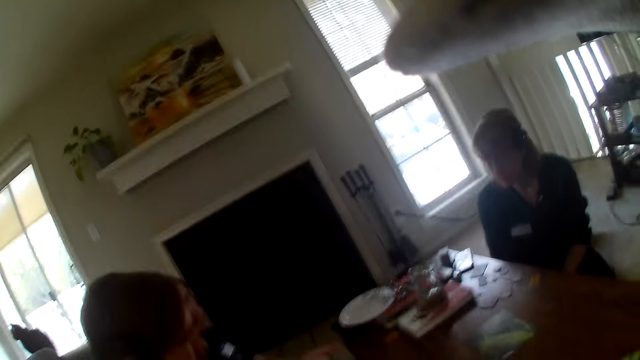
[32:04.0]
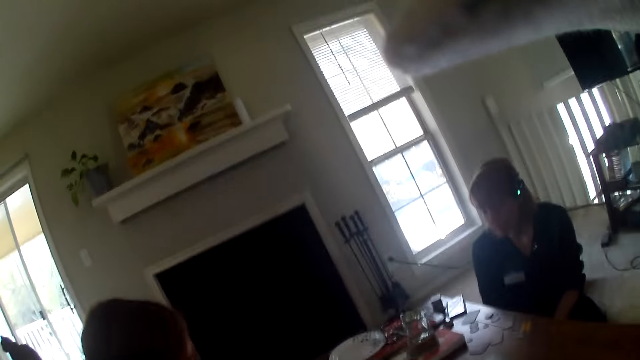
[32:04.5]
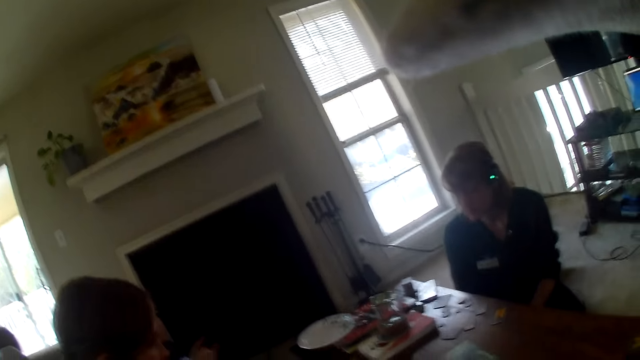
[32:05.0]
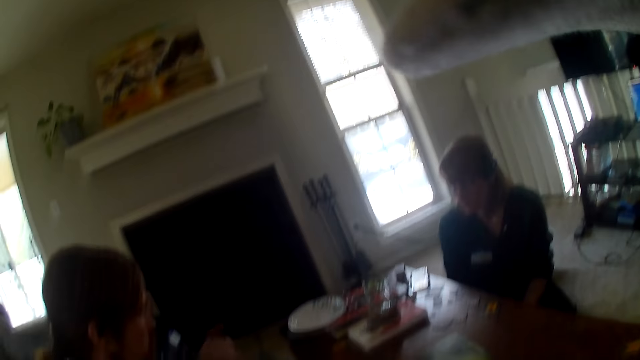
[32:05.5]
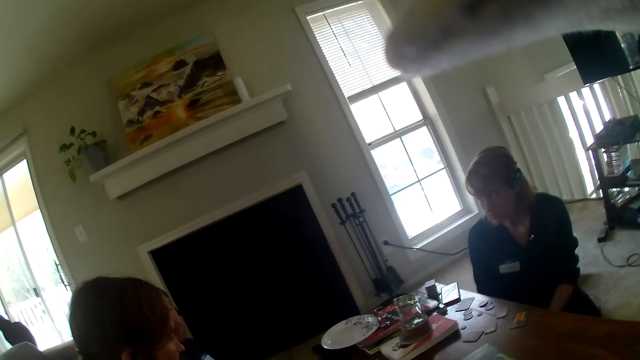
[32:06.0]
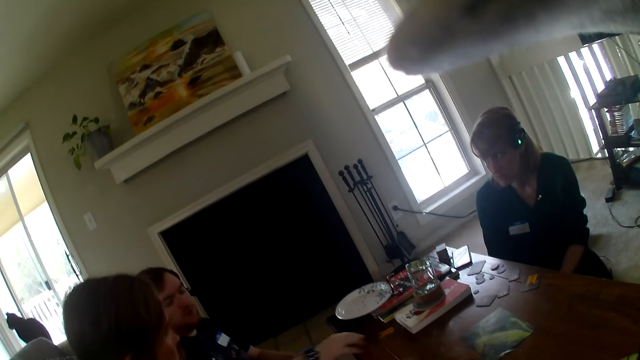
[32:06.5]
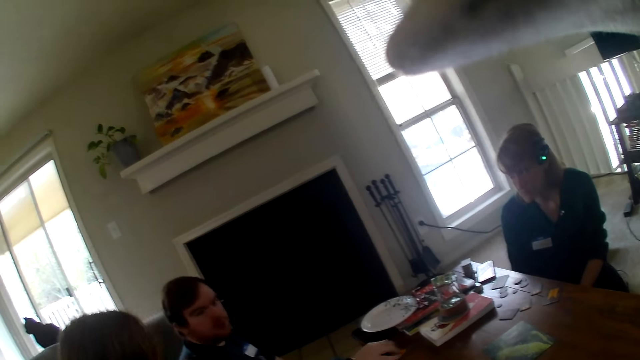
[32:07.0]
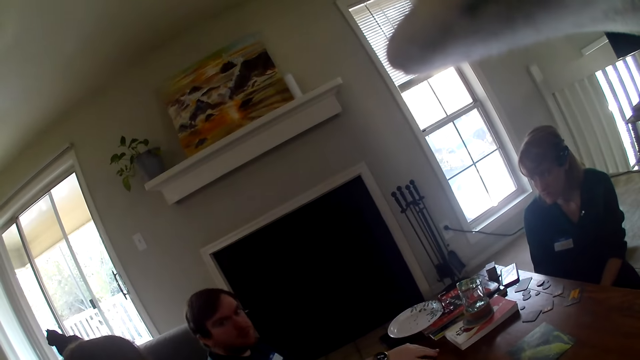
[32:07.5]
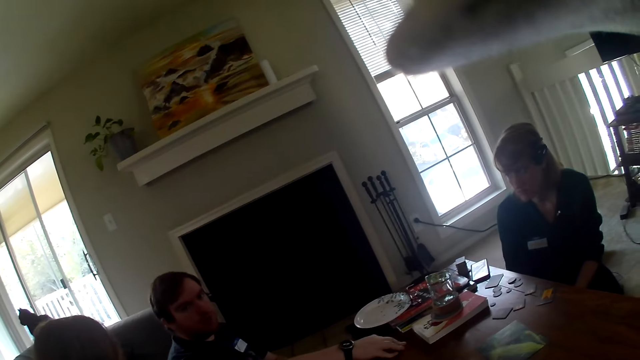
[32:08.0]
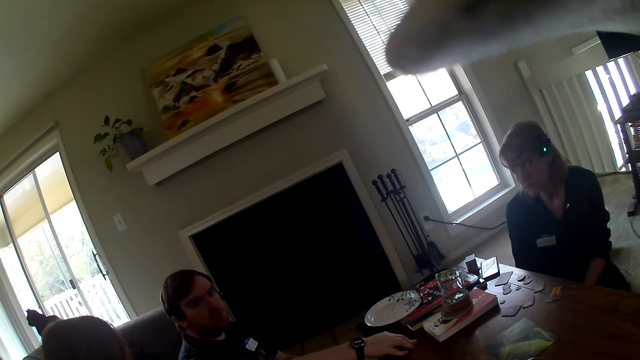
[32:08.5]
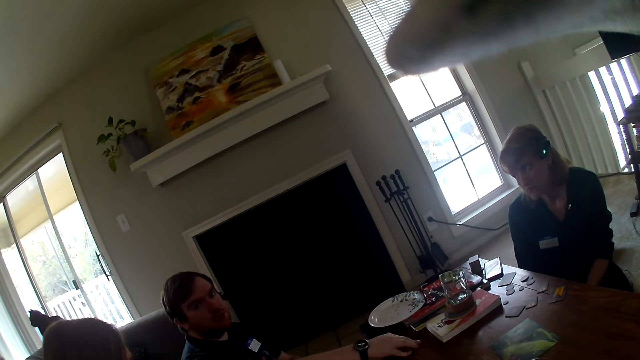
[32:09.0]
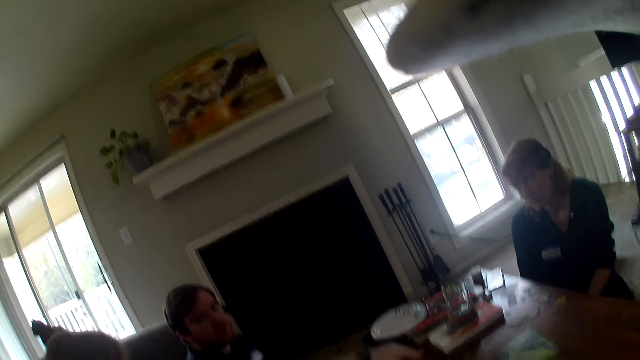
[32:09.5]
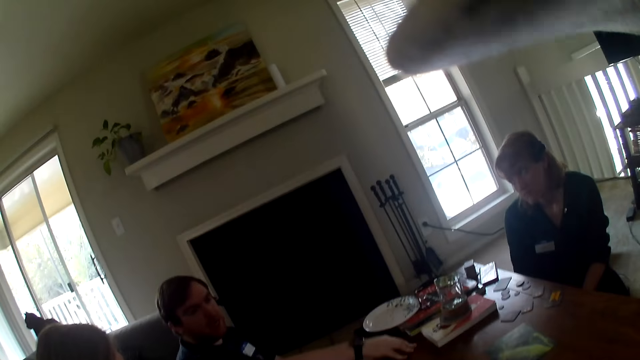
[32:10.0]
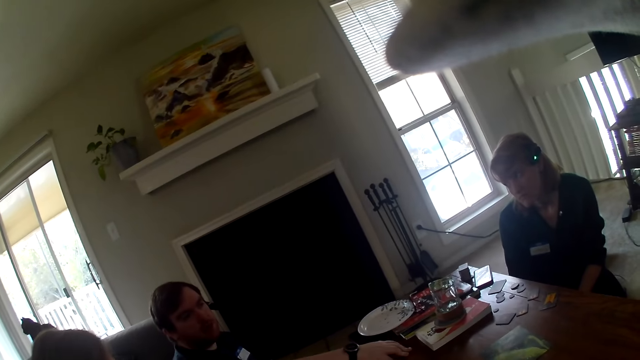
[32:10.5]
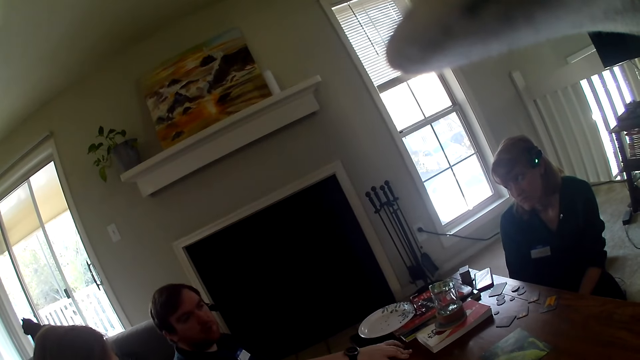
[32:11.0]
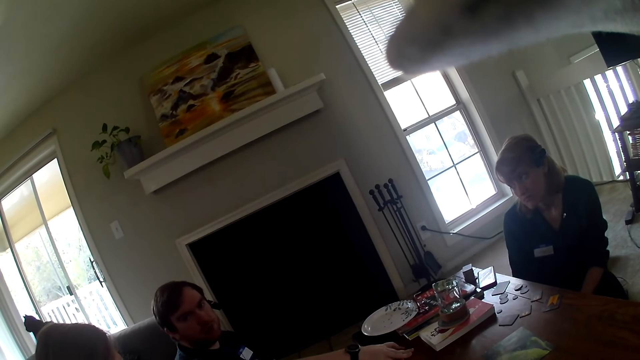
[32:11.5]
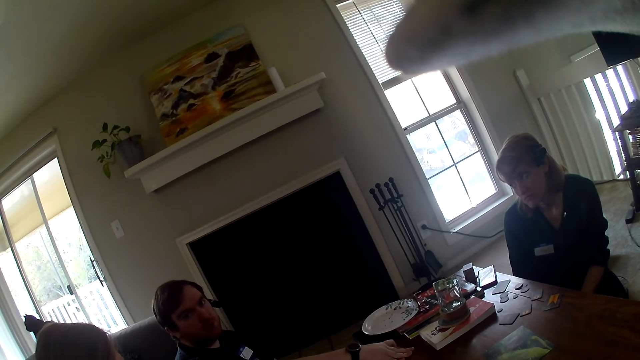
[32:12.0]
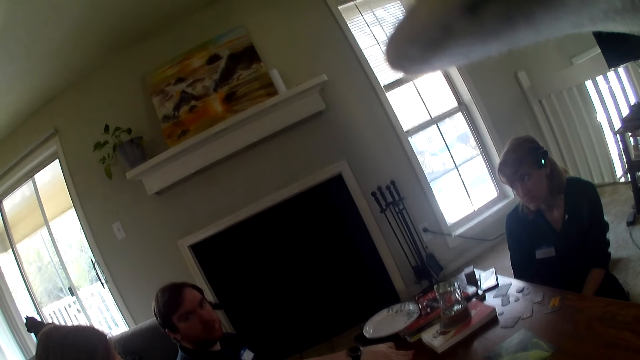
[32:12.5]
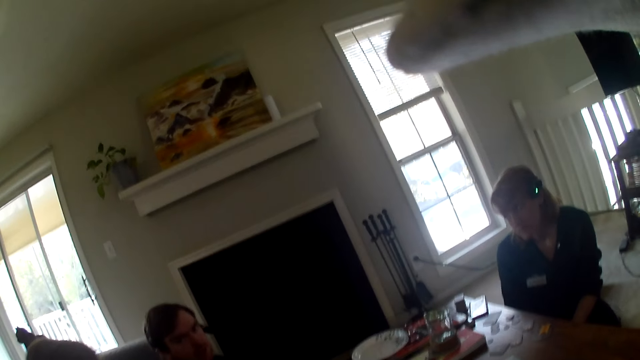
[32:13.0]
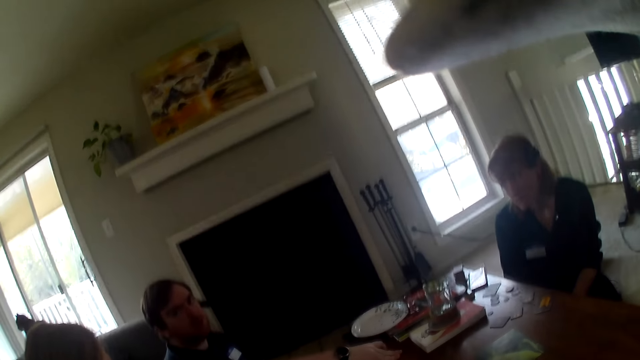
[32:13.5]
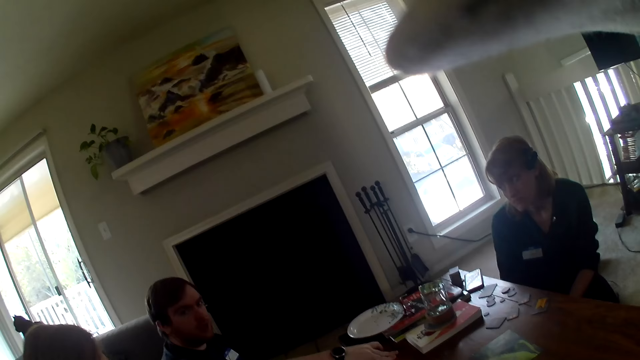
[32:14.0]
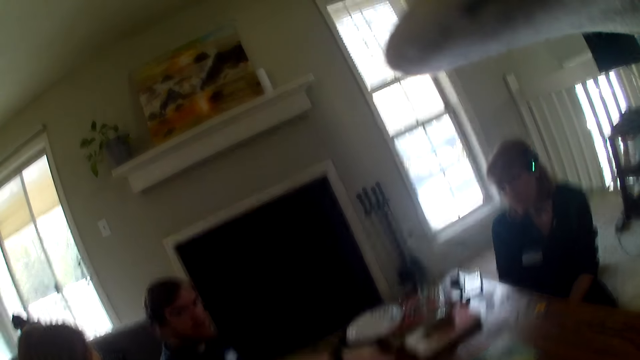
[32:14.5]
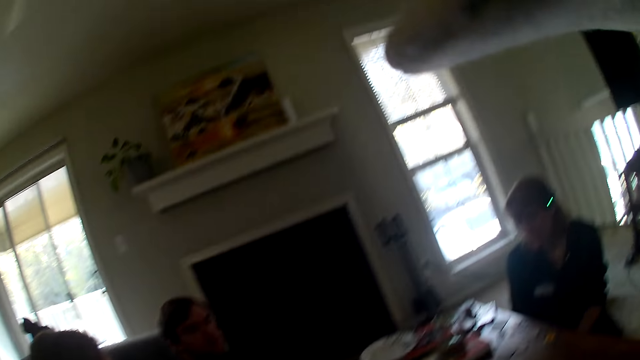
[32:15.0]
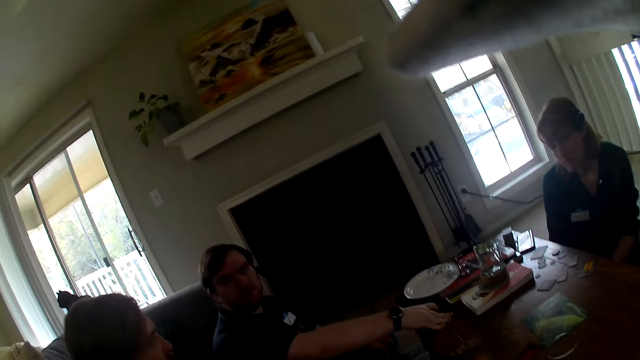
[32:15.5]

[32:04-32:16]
A man places the card on the table.

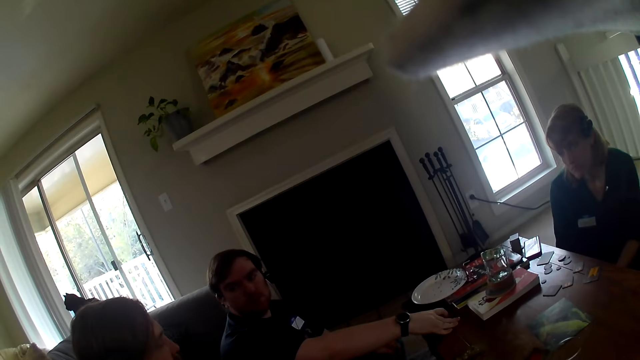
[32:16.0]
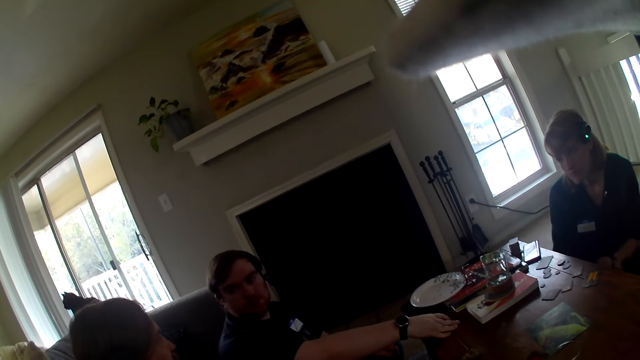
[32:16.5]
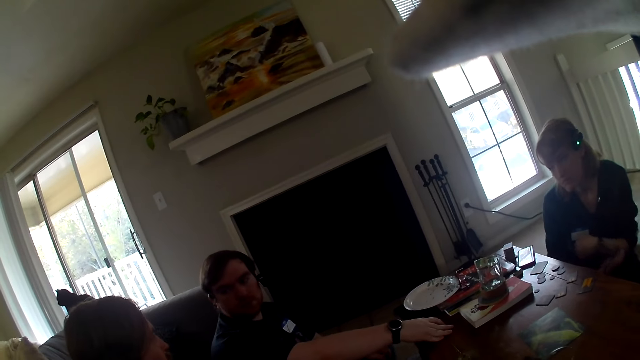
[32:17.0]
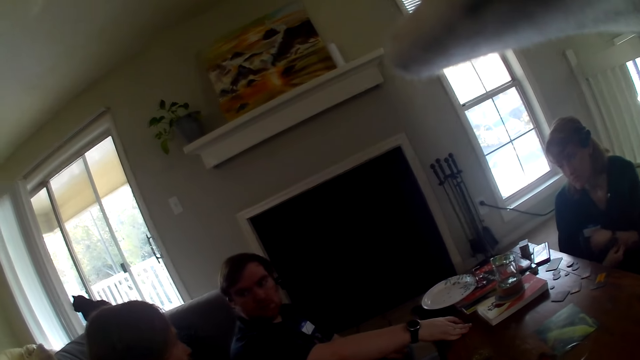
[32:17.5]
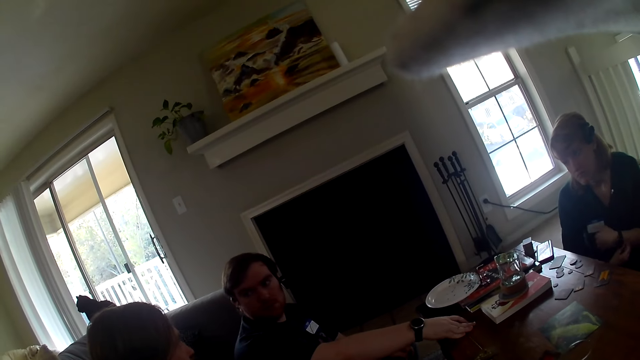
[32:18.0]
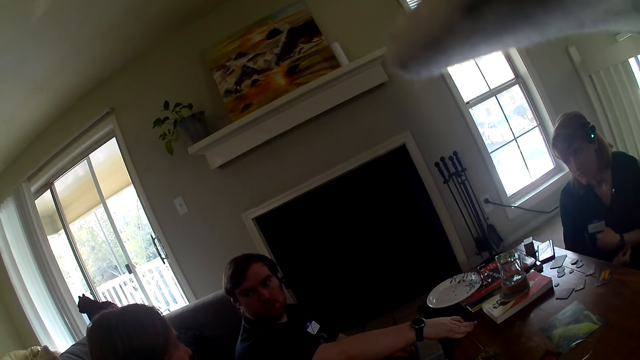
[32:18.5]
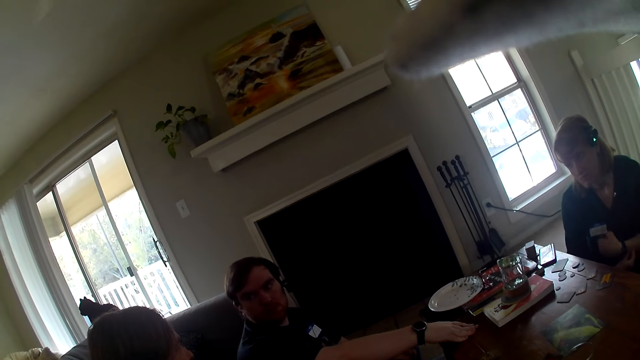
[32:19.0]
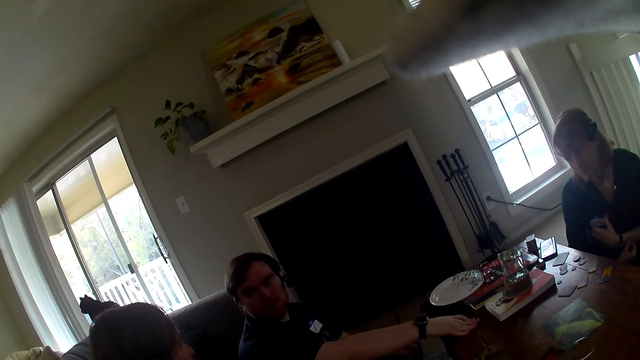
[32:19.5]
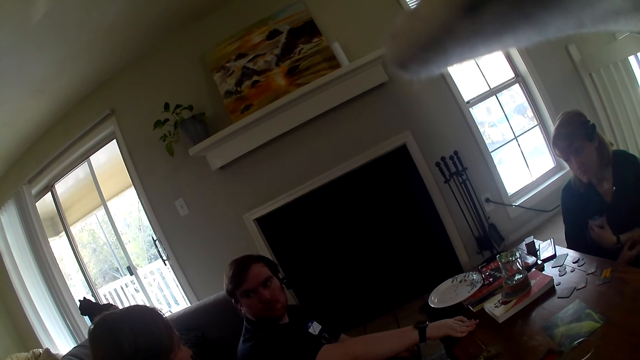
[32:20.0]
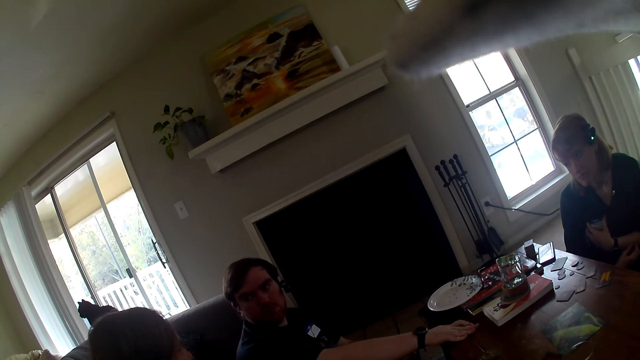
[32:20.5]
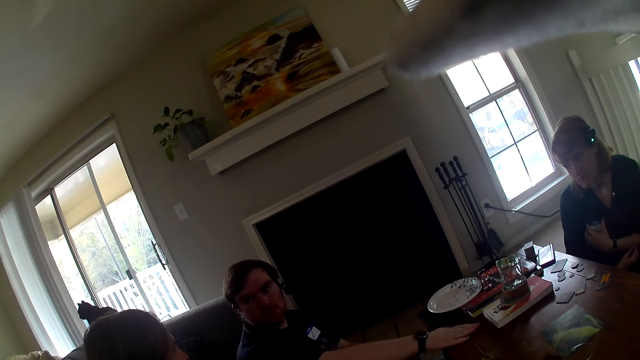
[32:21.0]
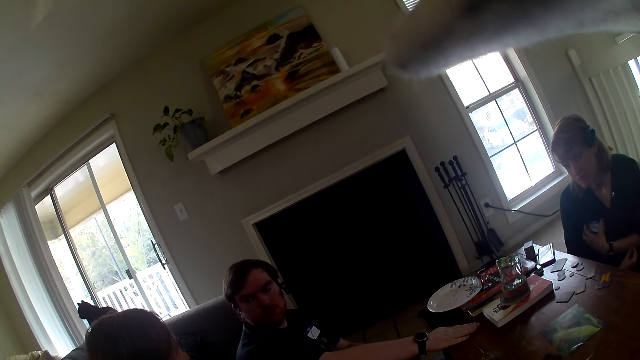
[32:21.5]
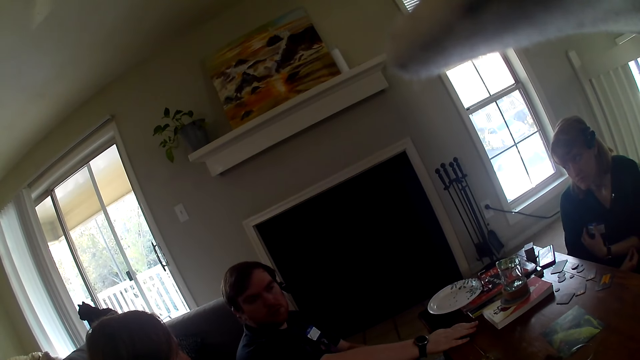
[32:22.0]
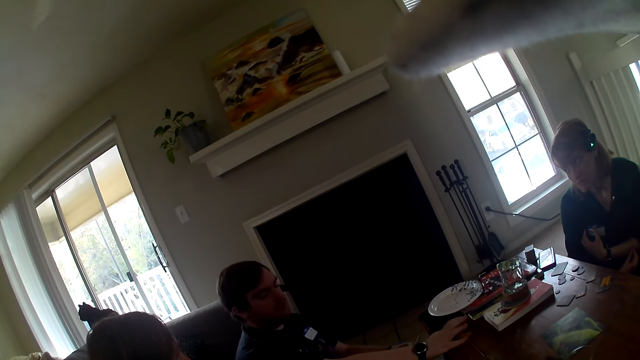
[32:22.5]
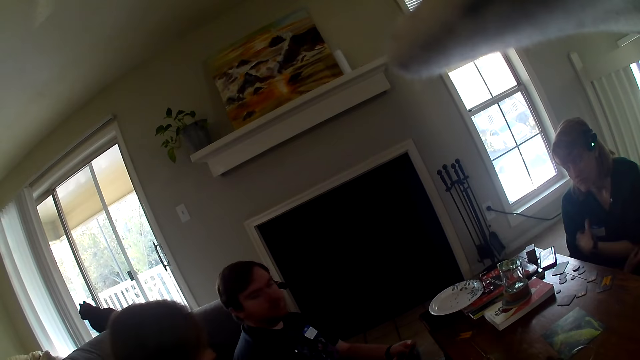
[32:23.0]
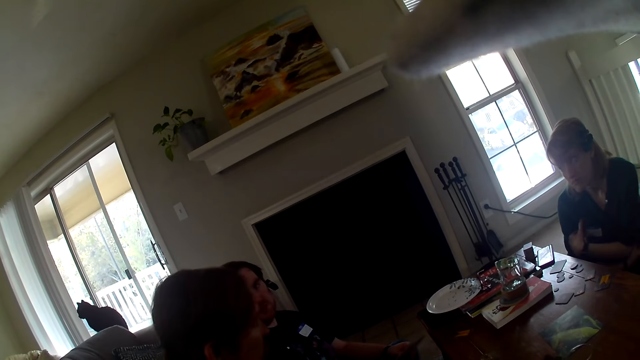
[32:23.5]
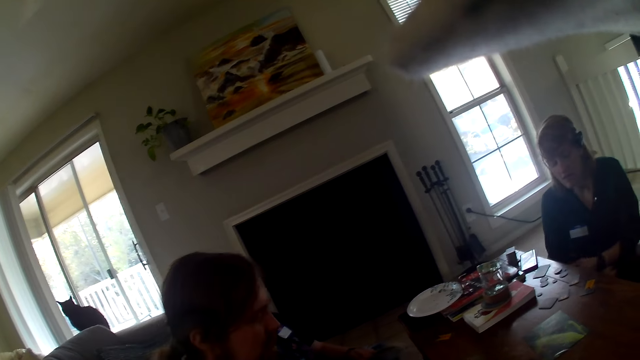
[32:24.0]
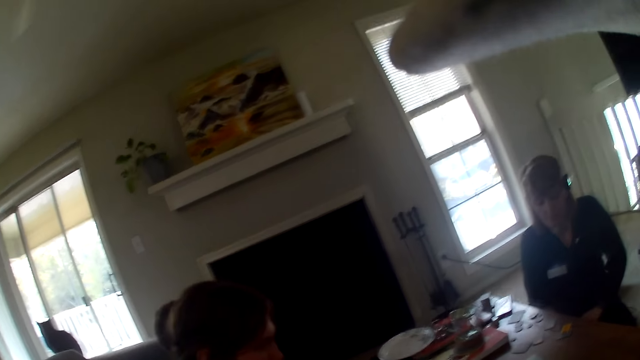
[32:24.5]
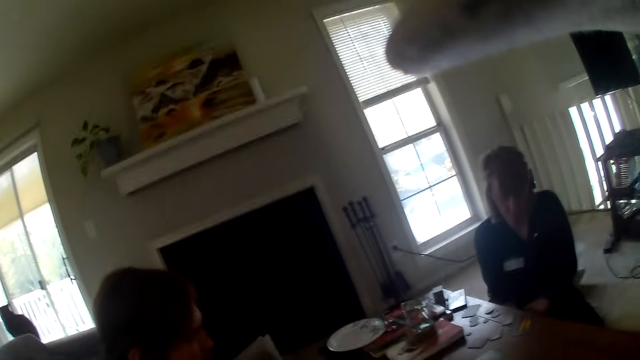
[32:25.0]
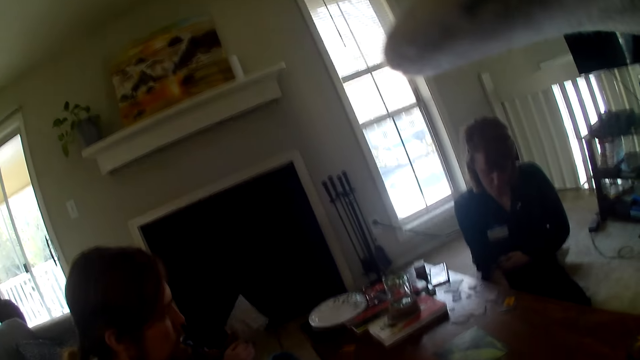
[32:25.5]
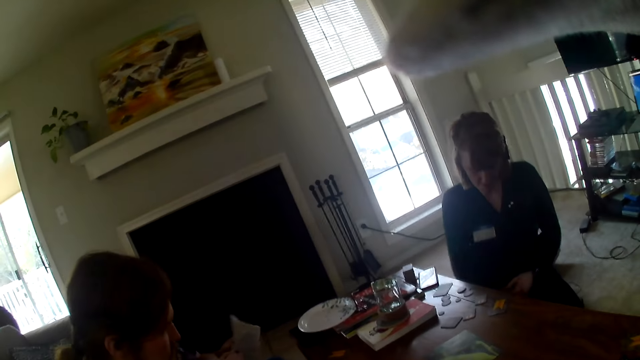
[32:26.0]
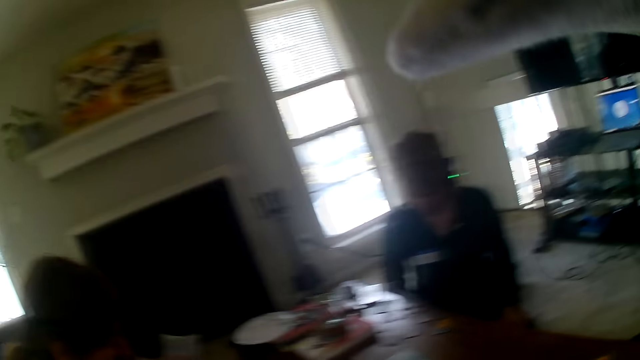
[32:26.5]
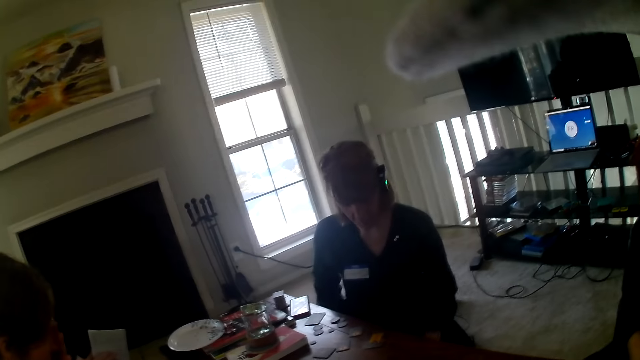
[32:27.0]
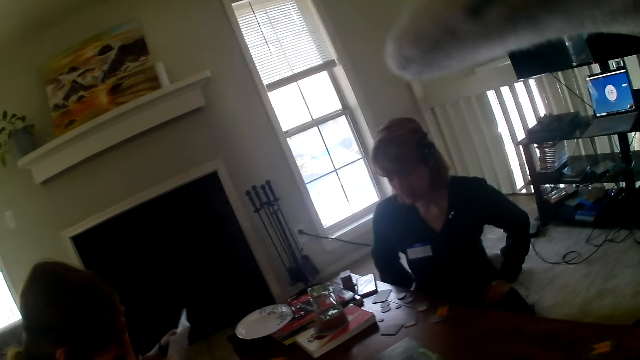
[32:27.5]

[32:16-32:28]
A man reads the piece of paper.
